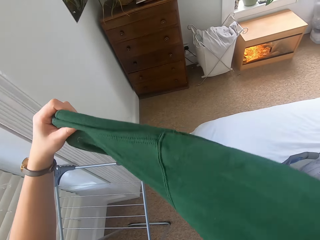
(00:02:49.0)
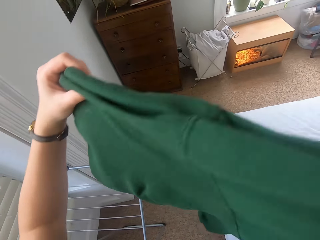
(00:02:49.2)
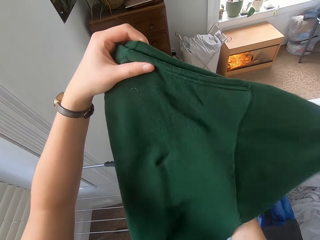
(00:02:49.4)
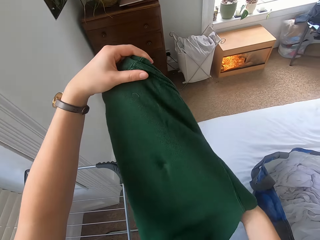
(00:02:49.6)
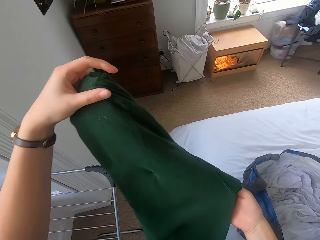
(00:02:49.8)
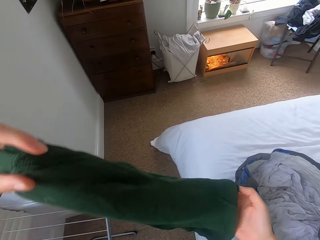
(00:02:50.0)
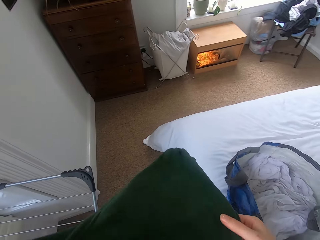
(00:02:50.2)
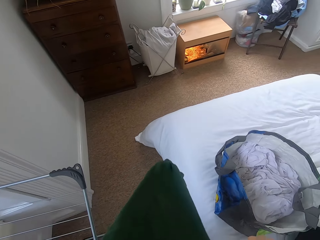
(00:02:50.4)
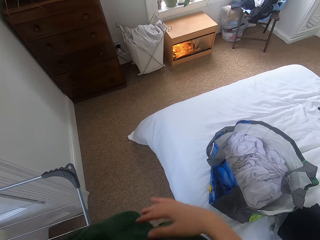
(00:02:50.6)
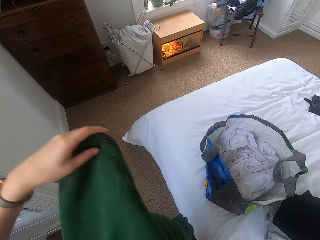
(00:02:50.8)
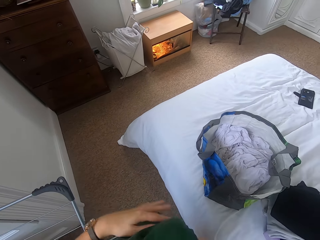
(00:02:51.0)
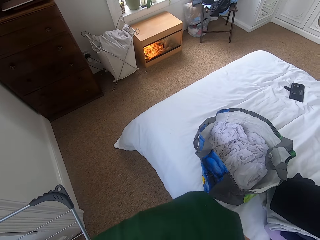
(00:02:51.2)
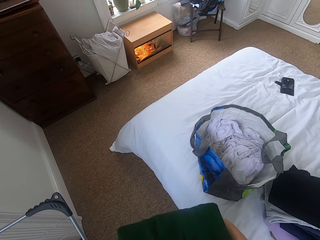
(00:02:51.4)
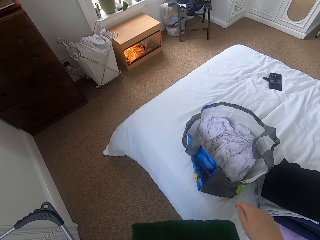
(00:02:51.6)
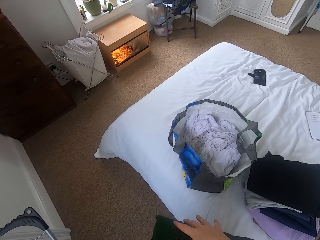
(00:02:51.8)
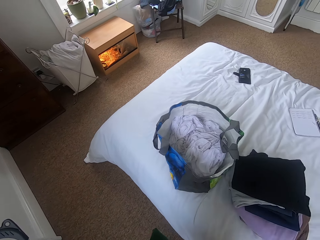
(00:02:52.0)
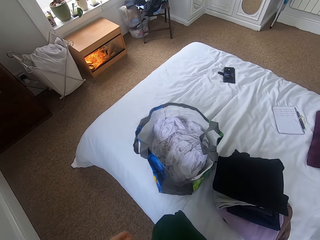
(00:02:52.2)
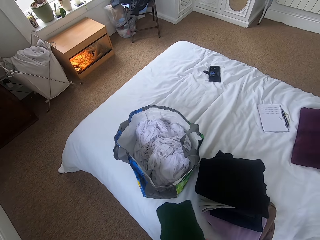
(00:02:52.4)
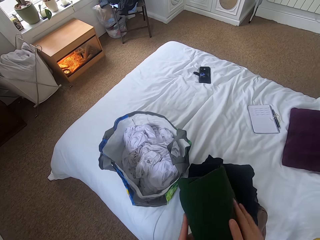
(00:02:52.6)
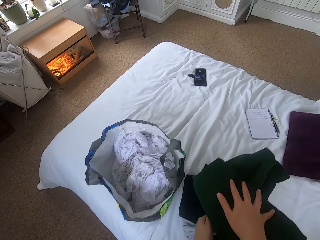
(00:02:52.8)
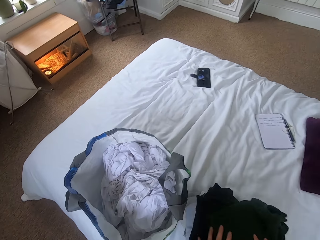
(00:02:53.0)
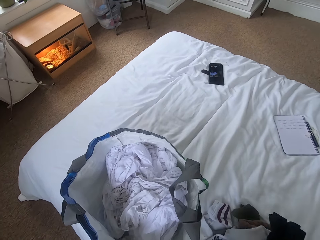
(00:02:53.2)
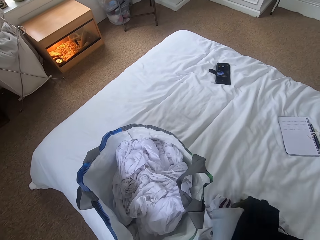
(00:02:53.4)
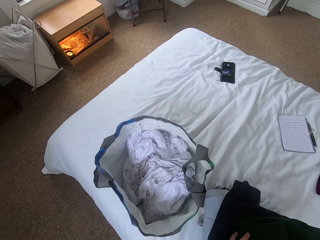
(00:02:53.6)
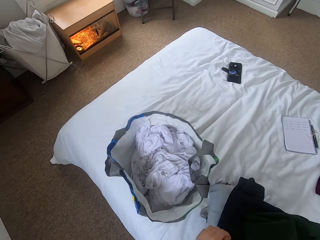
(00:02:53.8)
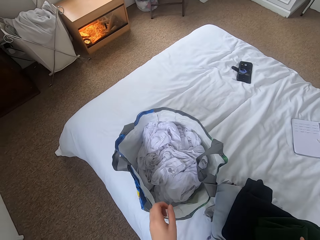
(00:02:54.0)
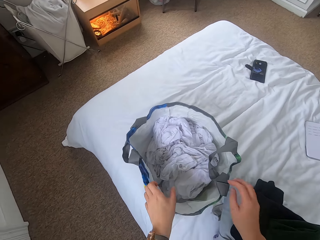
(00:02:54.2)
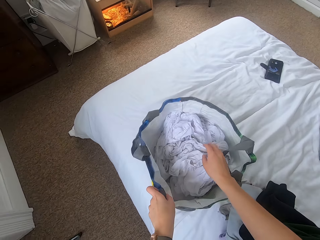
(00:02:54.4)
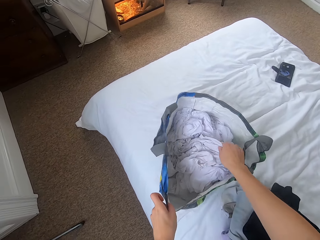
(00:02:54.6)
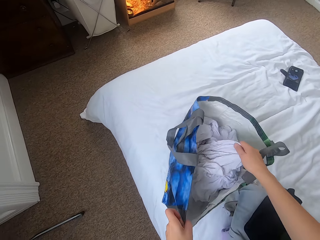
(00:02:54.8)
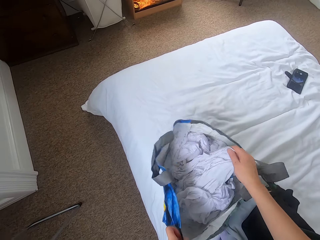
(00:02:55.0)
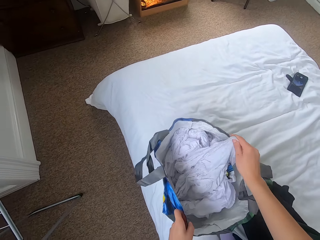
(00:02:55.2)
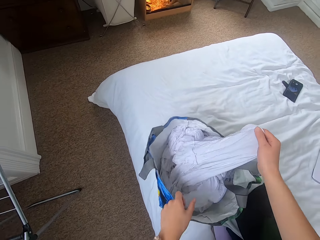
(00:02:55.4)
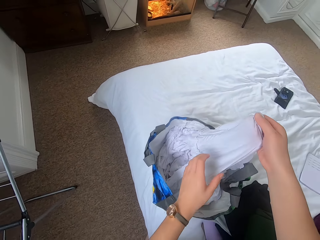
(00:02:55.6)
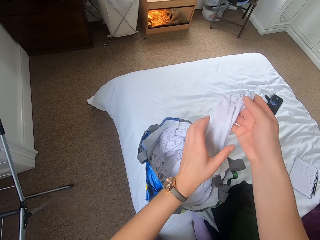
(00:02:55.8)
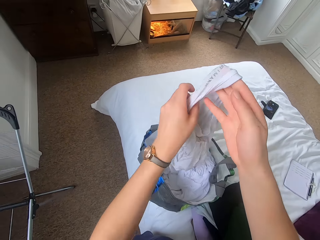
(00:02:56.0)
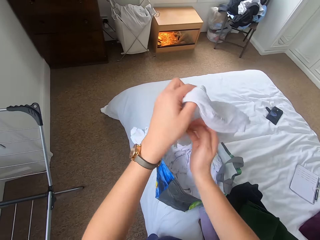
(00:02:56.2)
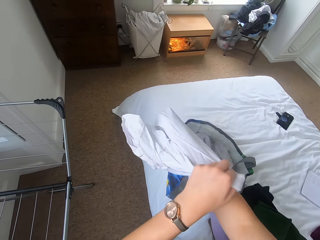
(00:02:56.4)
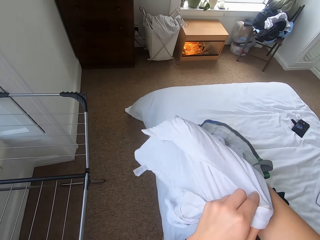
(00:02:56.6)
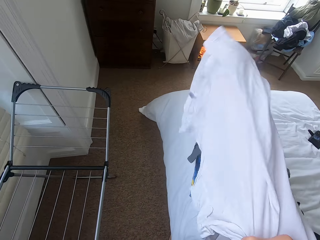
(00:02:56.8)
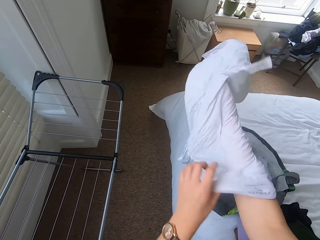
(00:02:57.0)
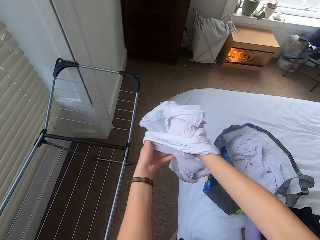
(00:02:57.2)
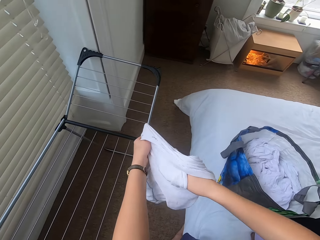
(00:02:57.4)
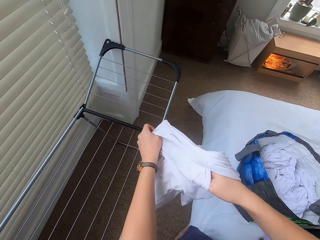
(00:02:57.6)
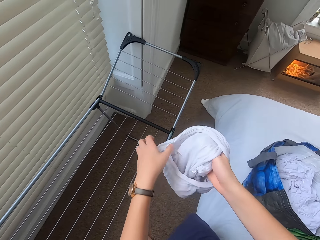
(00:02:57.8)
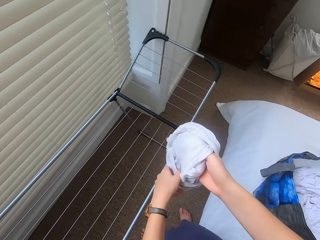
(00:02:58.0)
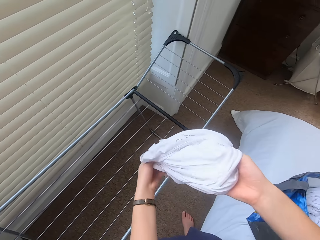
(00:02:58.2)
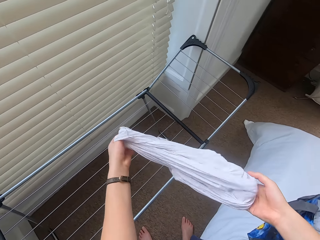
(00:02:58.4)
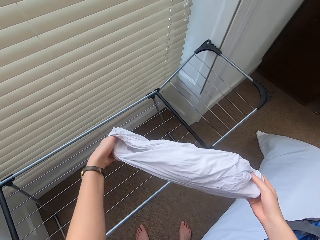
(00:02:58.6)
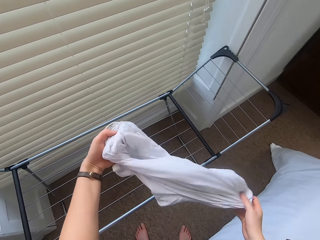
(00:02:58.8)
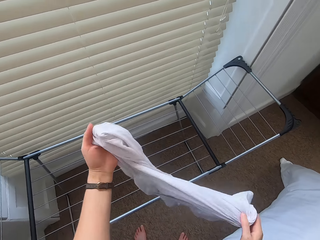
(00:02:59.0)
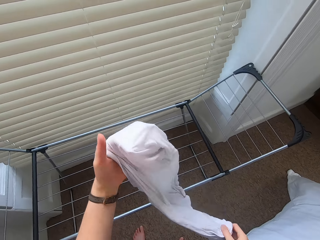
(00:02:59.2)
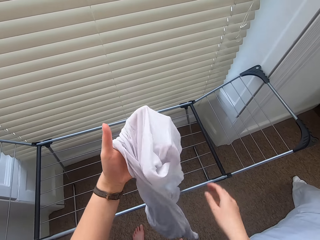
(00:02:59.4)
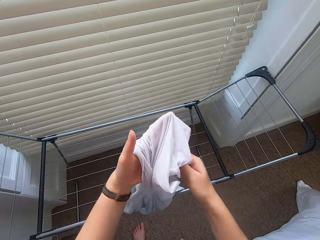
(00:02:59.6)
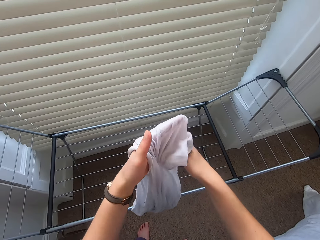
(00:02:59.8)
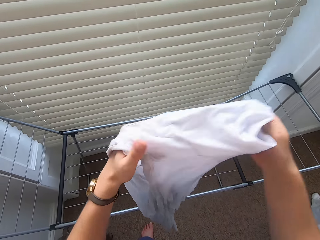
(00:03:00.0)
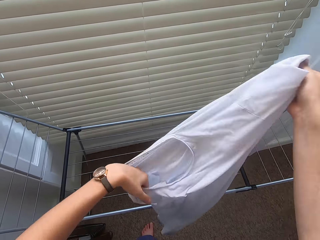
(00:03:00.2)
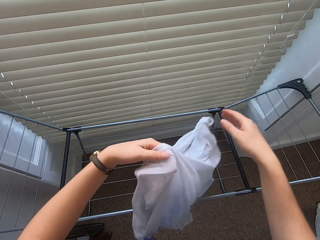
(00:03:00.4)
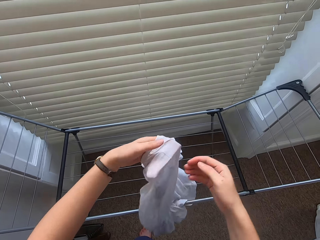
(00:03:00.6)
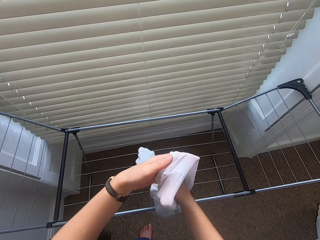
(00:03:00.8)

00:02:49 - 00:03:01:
The camera wearer puts the cloth on the bed. They remove the cloth from the bag. They hang clothes from the bag to the hanger. They interchange the cloth.

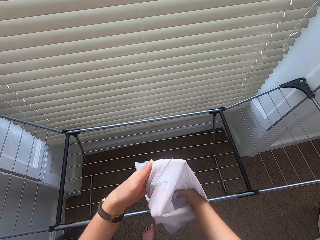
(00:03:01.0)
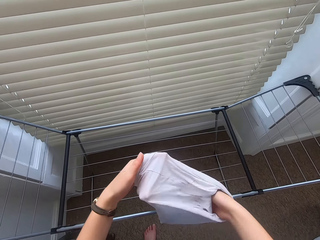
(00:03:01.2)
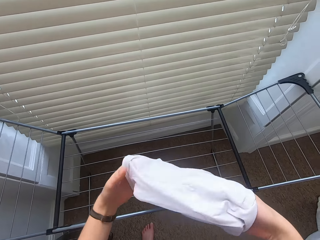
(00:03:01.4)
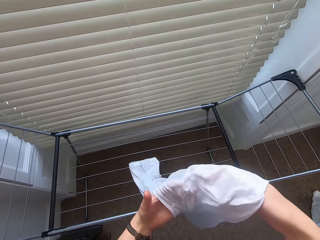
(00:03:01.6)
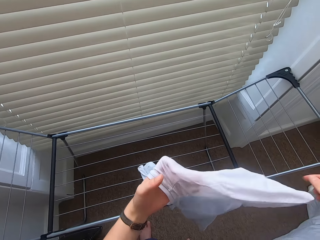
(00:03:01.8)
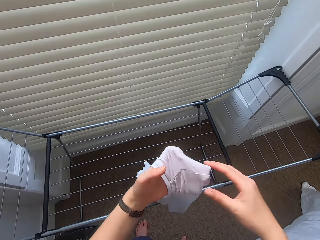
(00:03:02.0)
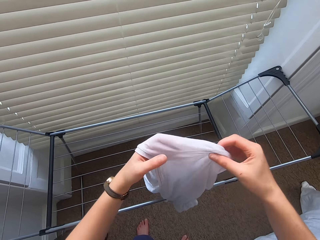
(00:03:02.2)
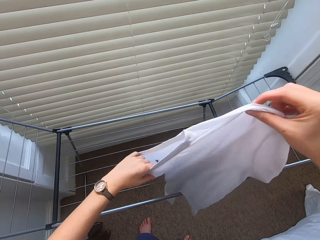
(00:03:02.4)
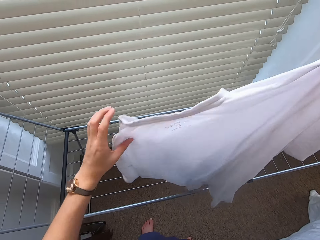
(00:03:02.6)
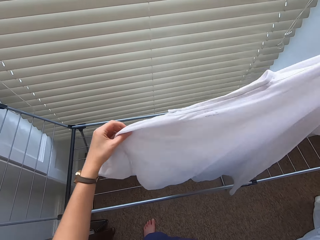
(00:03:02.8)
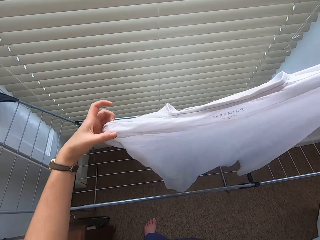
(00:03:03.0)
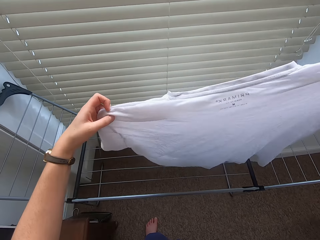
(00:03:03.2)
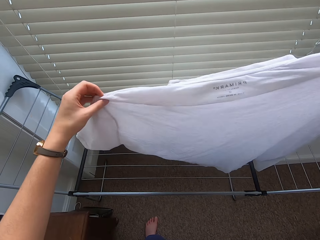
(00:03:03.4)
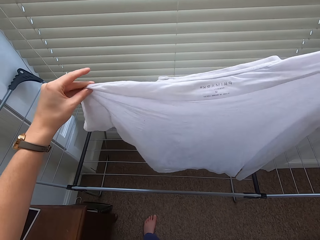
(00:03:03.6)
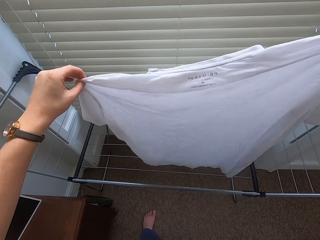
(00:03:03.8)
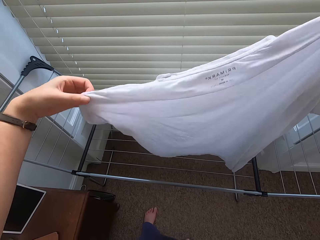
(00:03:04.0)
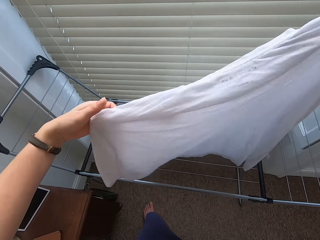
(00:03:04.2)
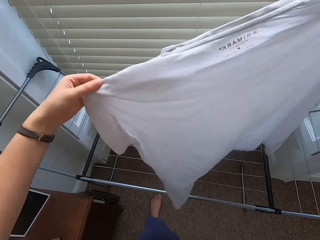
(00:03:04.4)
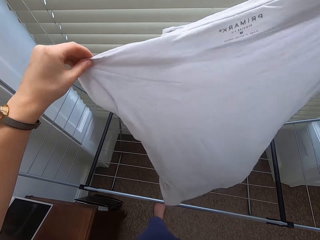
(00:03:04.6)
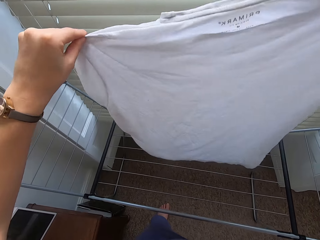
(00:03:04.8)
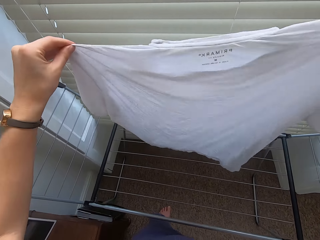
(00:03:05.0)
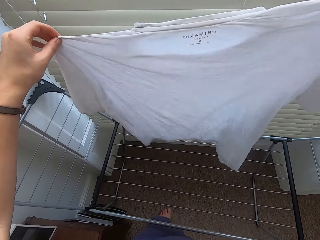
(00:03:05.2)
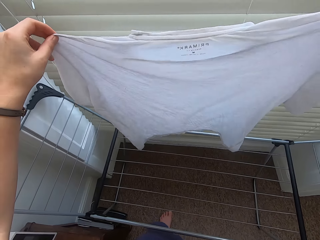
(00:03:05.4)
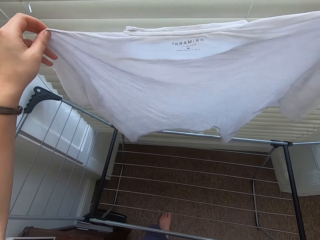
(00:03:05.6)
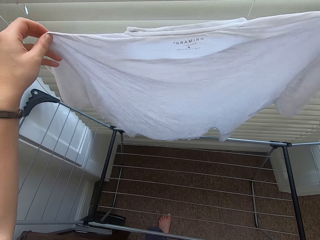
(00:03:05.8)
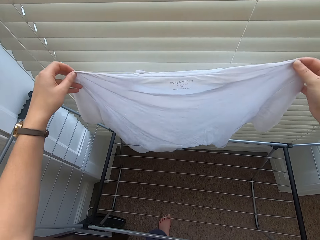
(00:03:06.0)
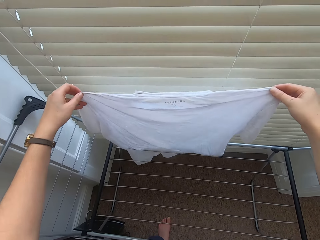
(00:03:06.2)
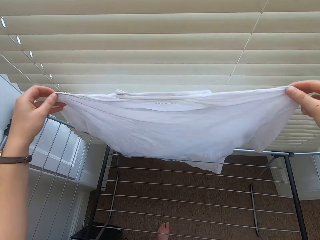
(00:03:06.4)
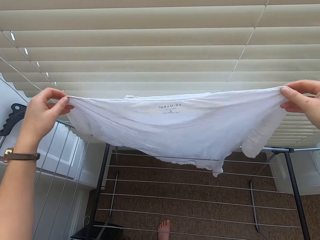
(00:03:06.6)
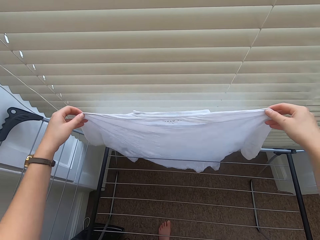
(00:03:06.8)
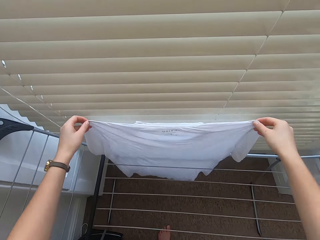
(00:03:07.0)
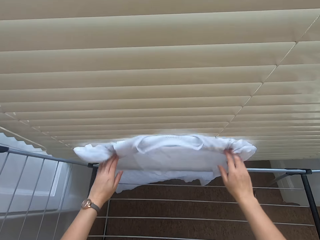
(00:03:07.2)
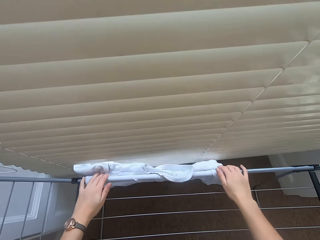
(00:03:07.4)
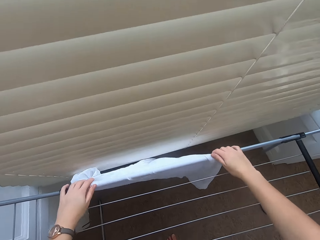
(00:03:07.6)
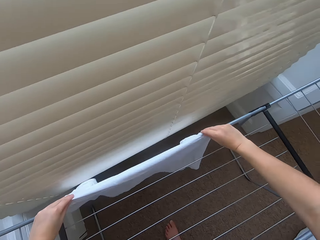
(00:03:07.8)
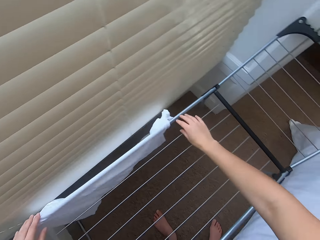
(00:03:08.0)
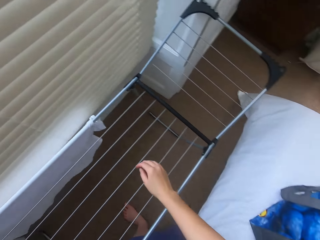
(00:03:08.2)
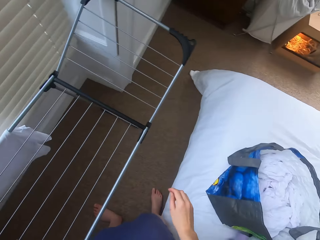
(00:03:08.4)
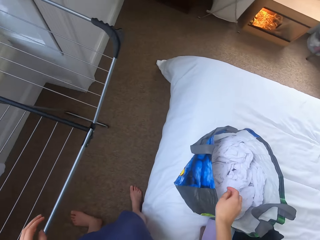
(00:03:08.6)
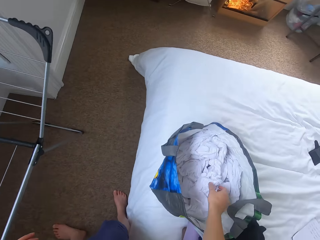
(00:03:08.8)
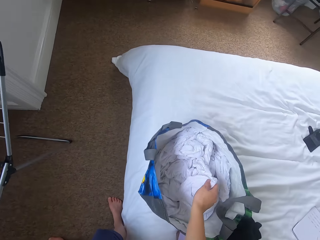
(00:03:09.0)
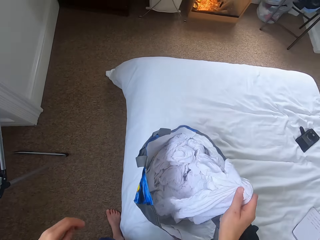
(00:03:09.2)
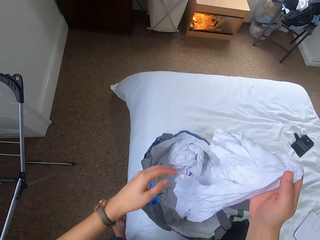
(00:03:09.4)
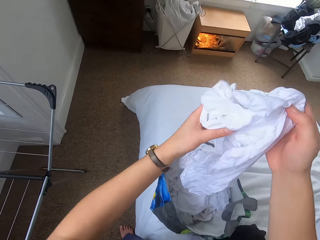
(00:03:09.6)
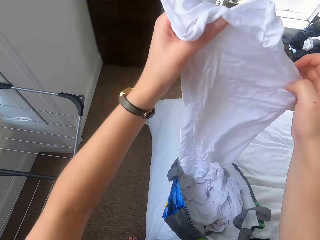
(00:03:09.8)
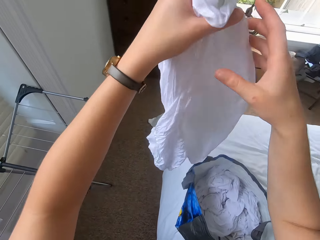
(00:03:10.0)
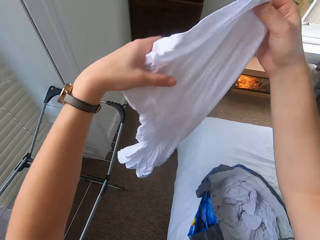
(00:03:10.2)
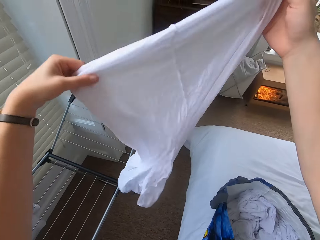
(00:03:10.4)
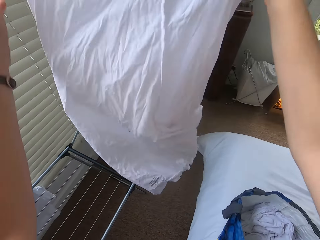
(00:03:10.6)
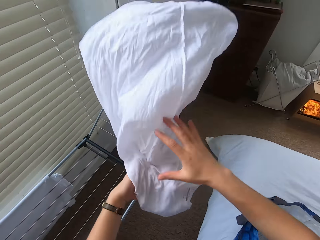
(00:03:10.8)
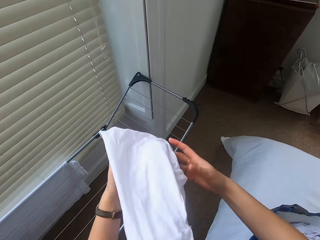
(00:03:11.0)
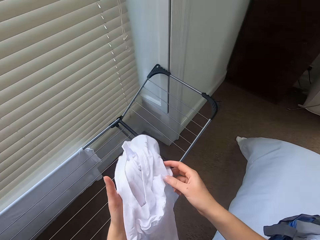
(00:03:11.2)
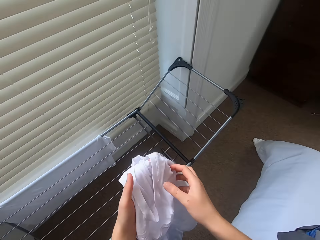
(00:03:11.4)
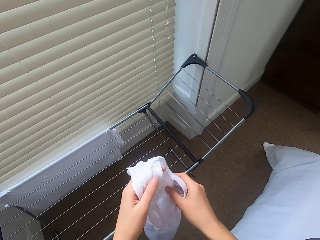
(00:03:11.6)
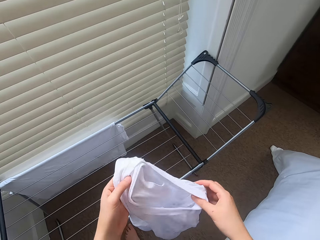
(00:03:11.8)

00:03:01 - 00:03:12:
The camera wearer hangs the cloth on the cloth line. They remove the cloth from the bag. They interchange the cloth.
